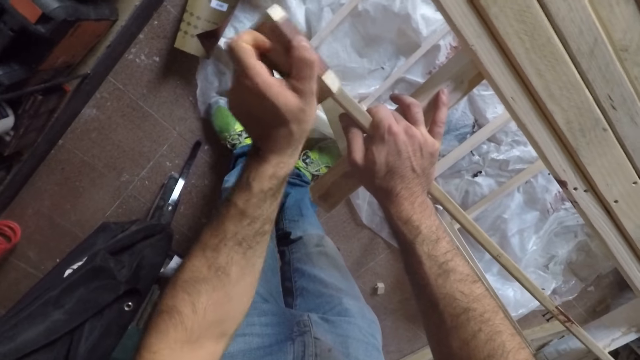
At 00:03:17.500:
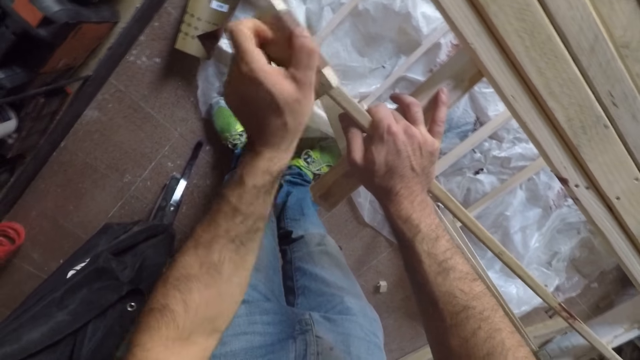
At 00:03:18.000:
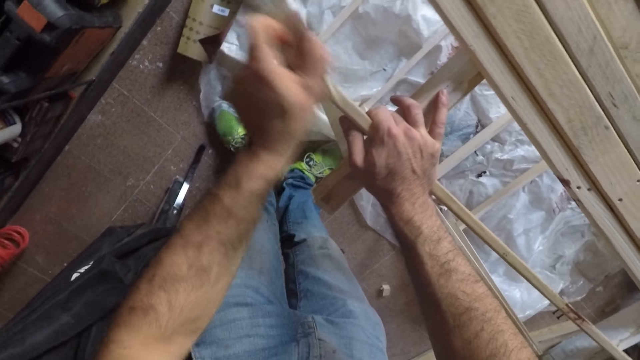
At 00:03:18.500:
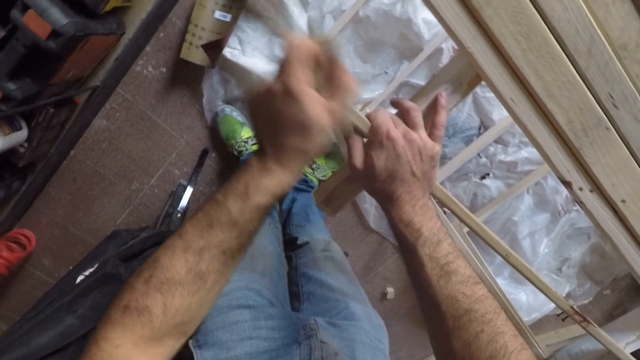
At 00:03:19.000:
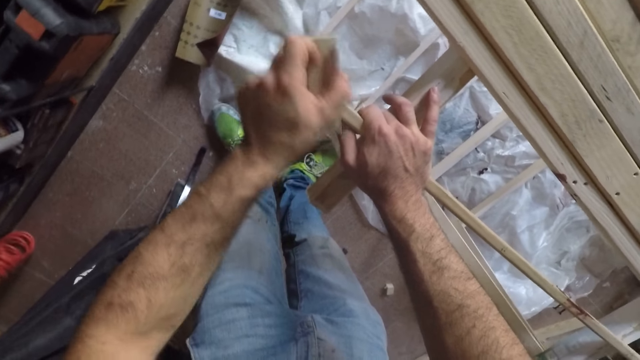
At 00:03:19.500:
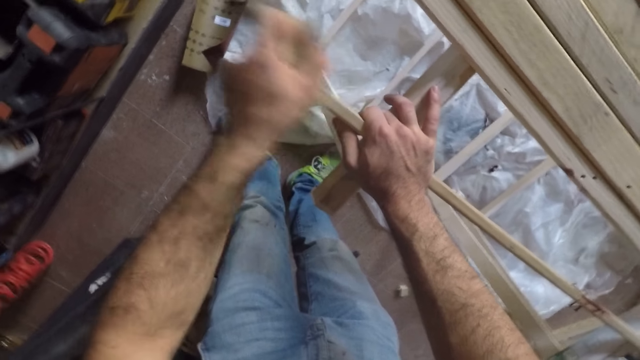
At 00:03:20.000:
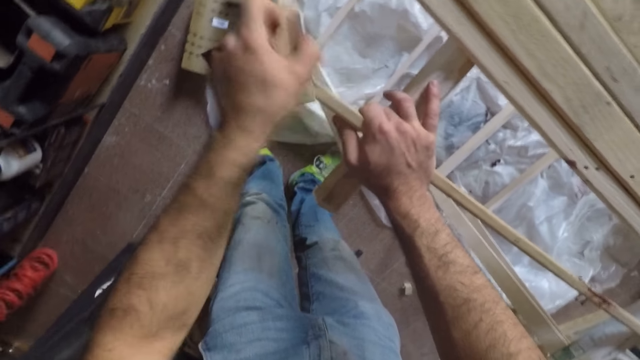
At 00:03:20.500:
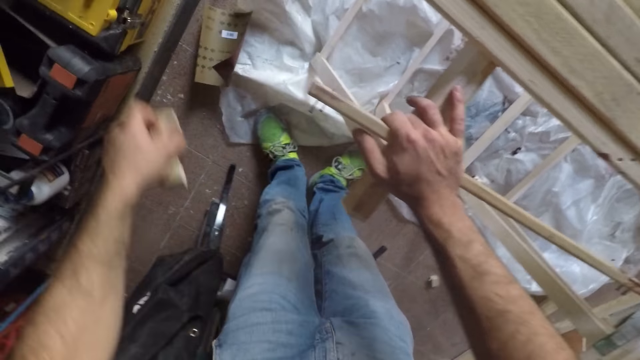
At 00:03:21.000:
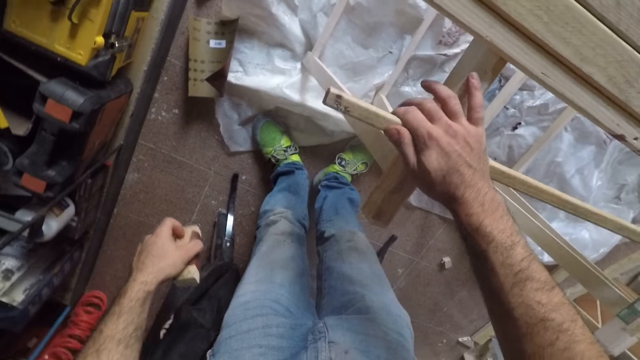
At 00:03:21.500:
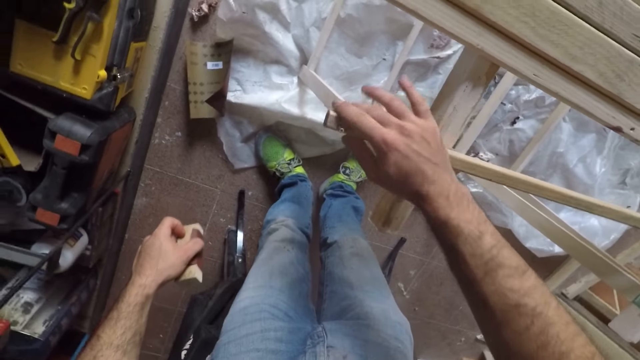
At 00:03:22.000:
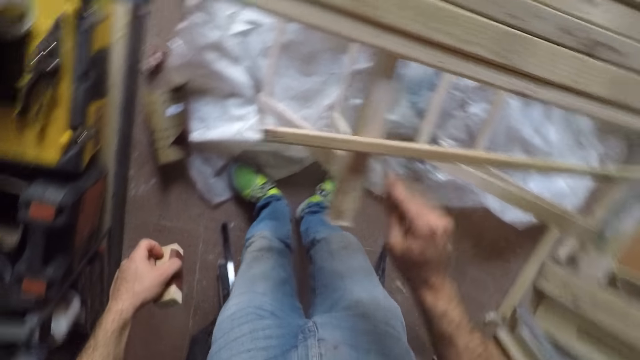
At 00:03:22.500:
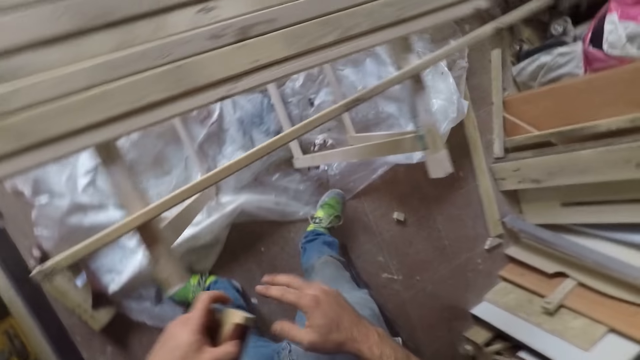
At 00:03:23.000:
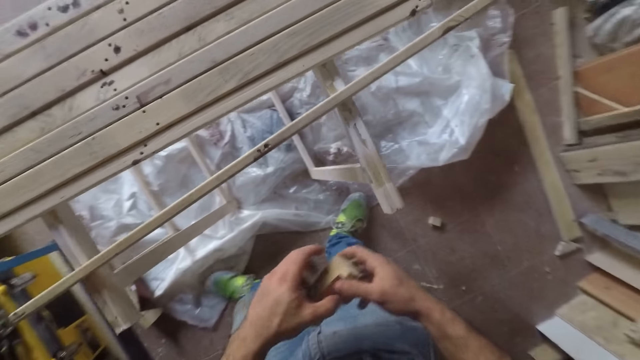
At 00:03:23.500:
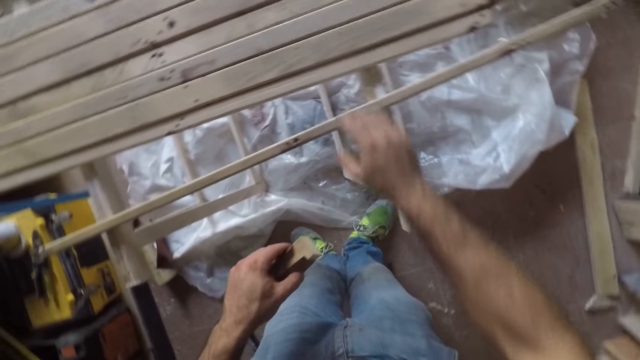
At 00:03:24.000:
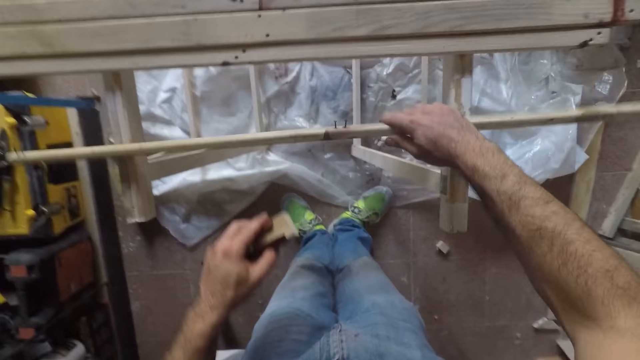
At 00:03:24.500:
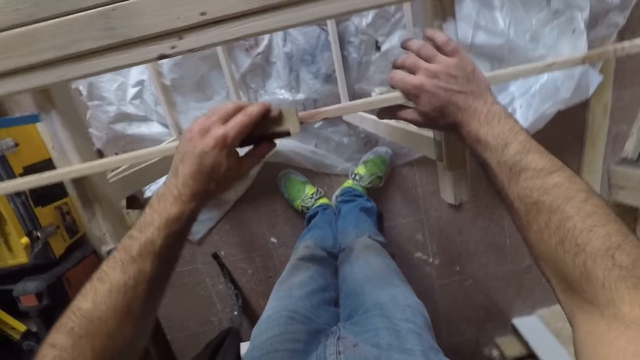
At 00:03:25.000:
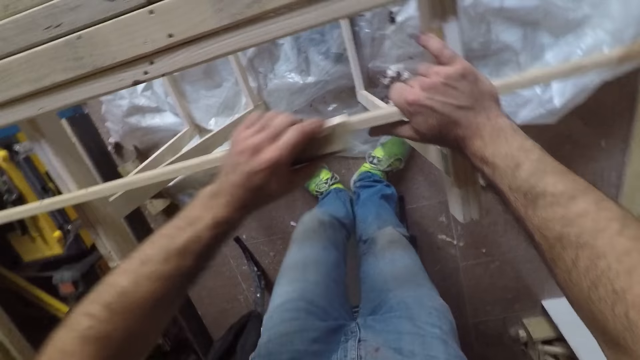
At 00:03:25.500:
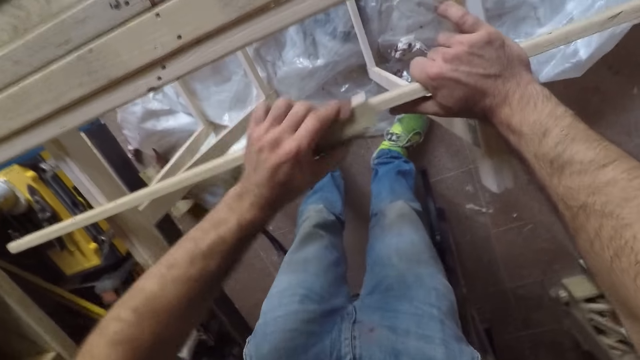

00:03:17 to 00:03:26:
The camera wearer turns the long wooden stick to the back. They walk around the room. They turn the long wooden stick to the side and file the long wooden stick with the sandpaper.

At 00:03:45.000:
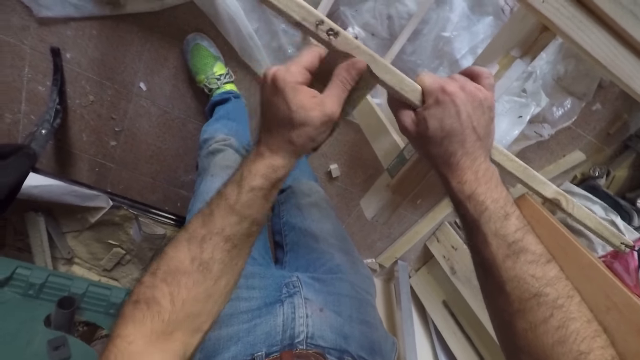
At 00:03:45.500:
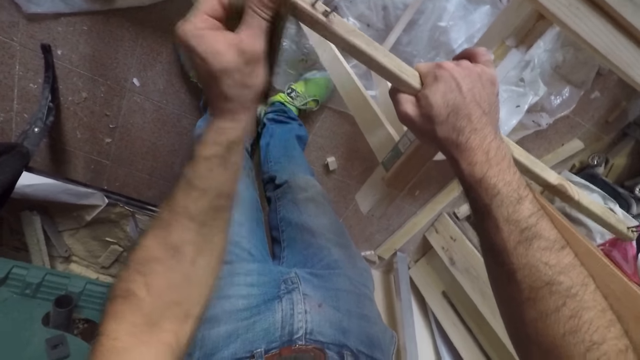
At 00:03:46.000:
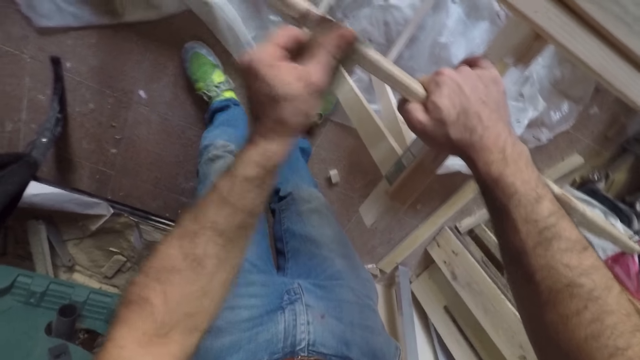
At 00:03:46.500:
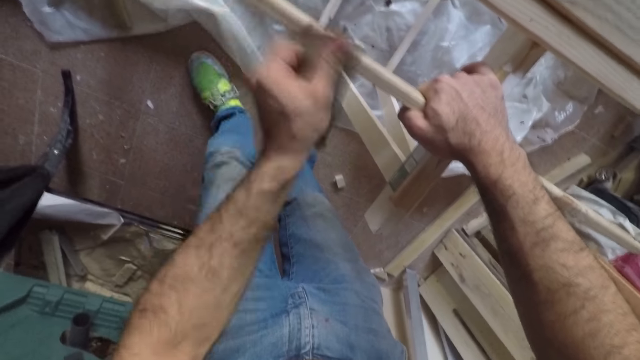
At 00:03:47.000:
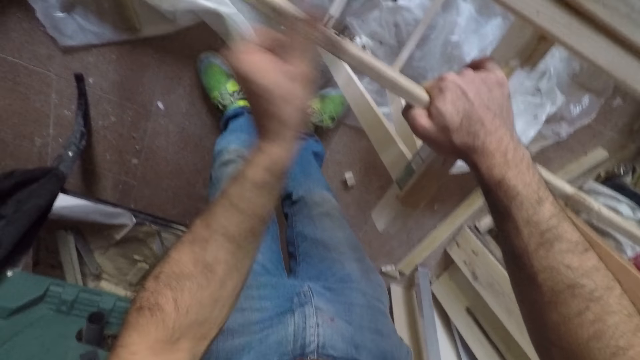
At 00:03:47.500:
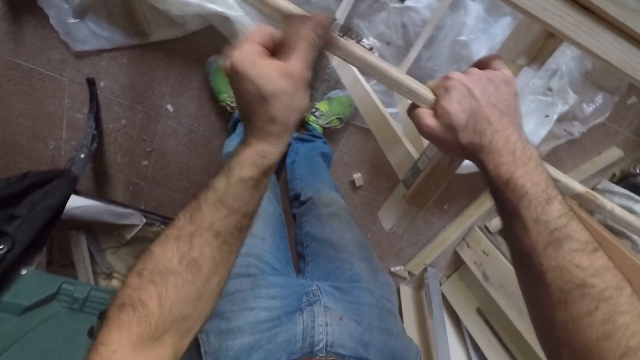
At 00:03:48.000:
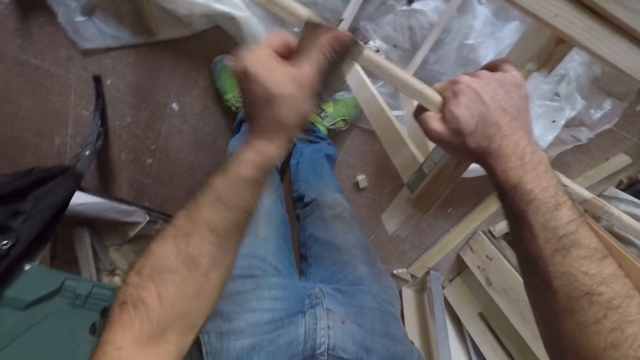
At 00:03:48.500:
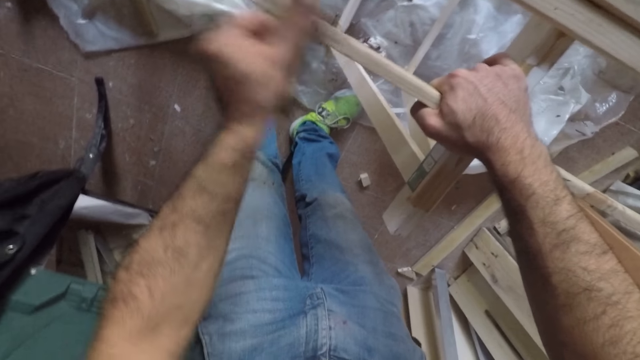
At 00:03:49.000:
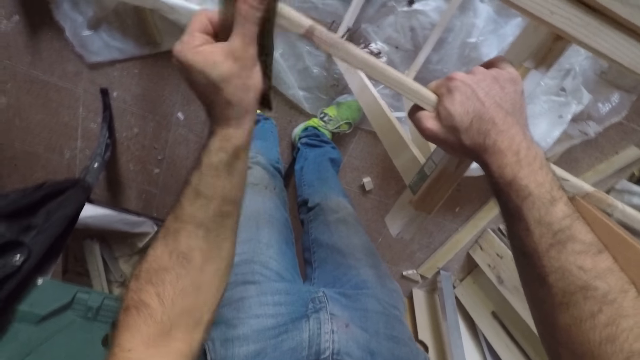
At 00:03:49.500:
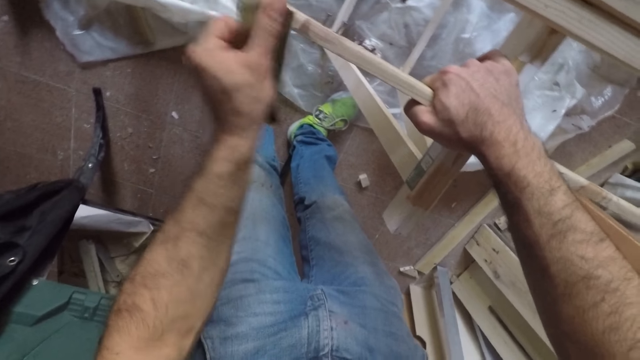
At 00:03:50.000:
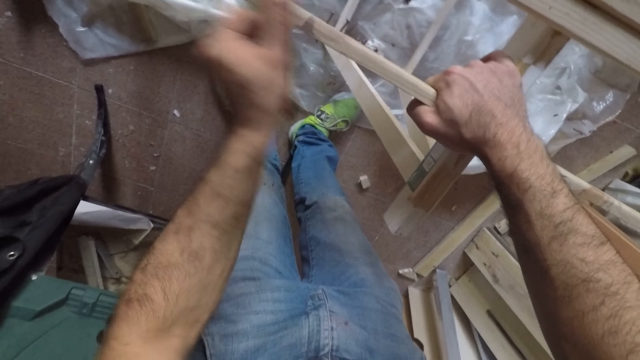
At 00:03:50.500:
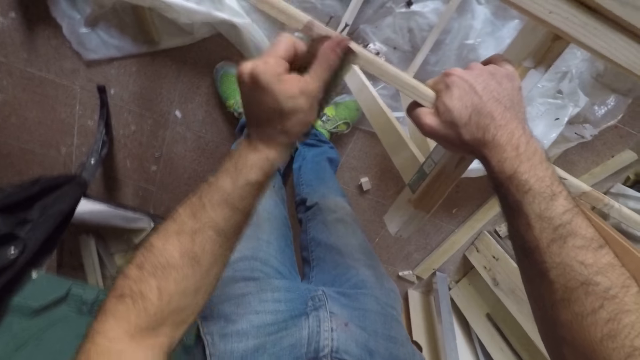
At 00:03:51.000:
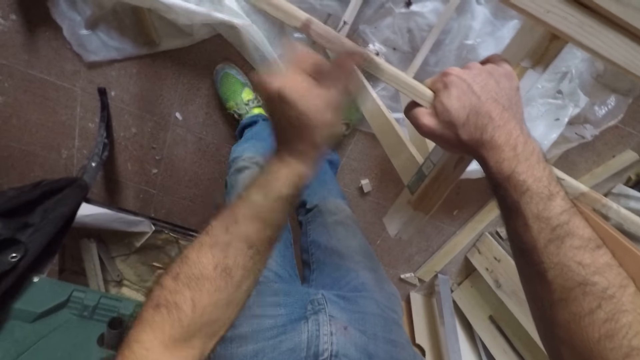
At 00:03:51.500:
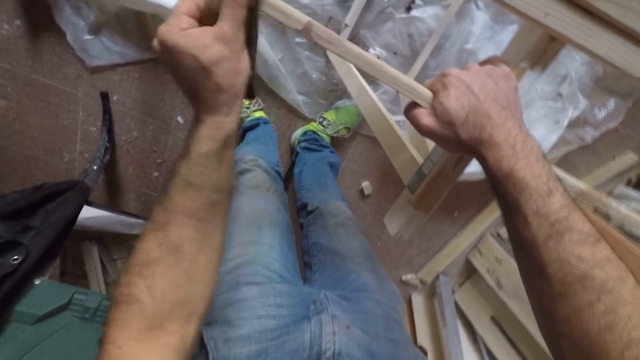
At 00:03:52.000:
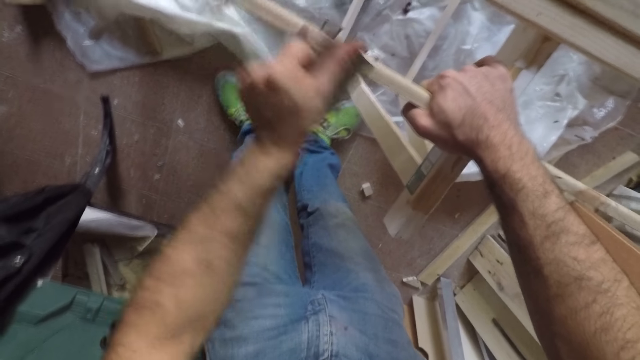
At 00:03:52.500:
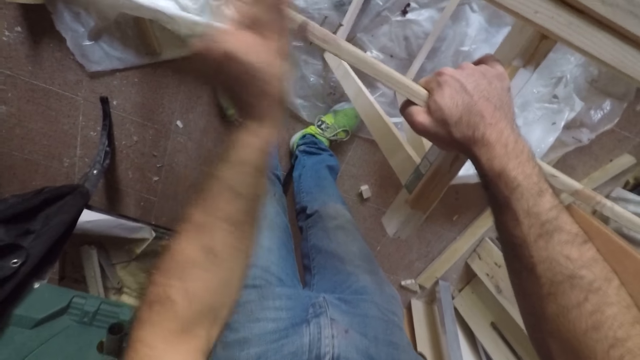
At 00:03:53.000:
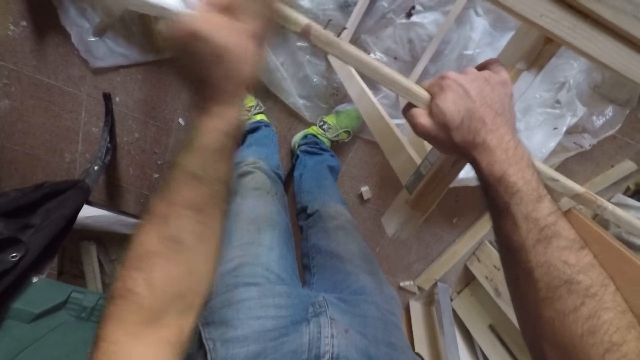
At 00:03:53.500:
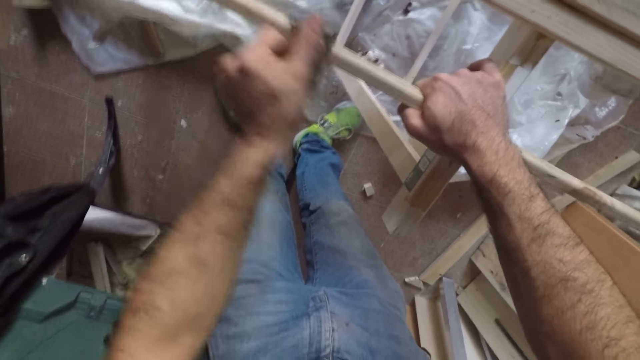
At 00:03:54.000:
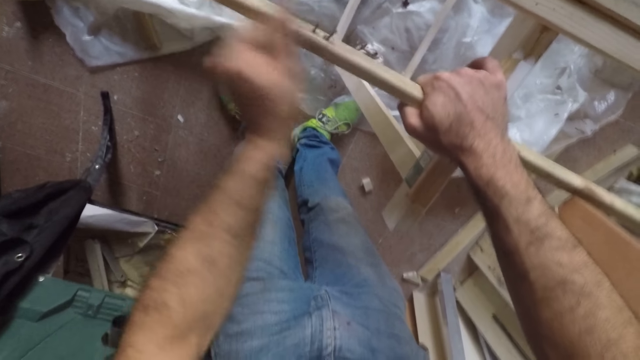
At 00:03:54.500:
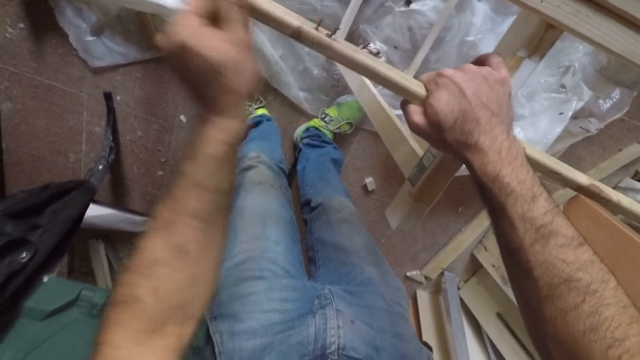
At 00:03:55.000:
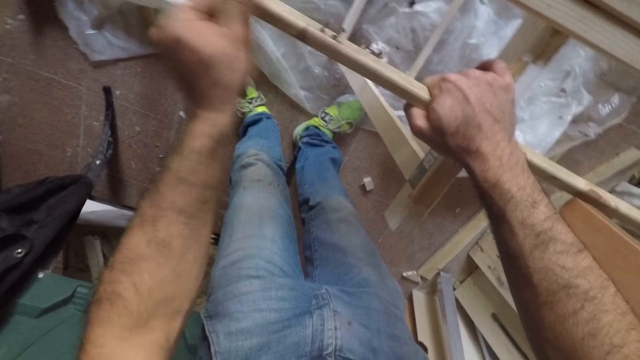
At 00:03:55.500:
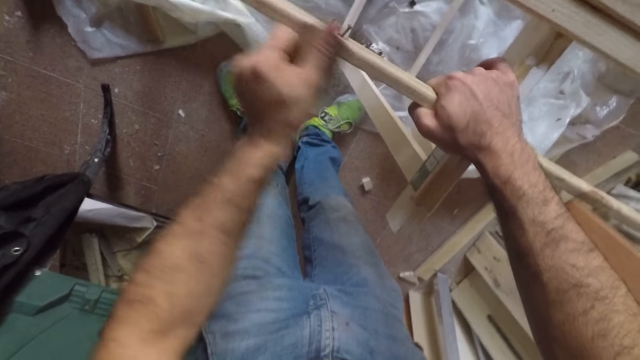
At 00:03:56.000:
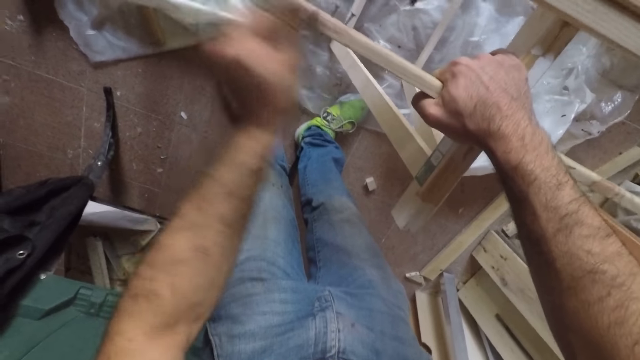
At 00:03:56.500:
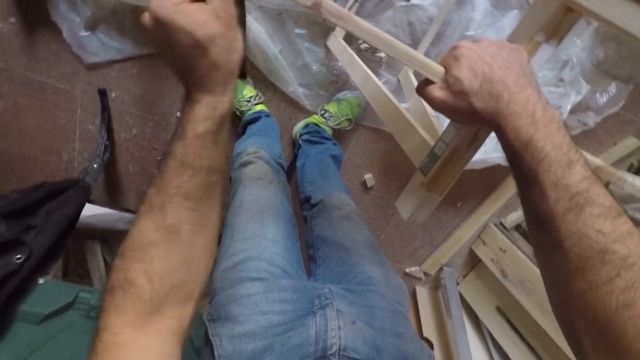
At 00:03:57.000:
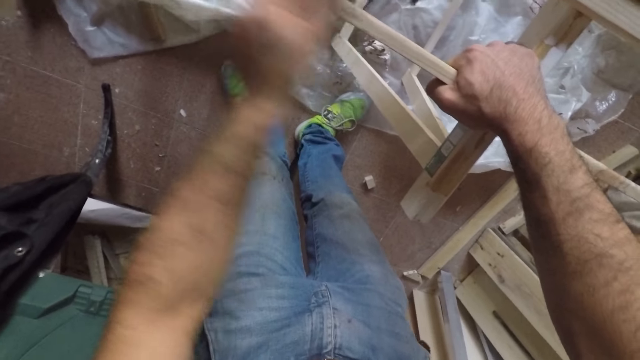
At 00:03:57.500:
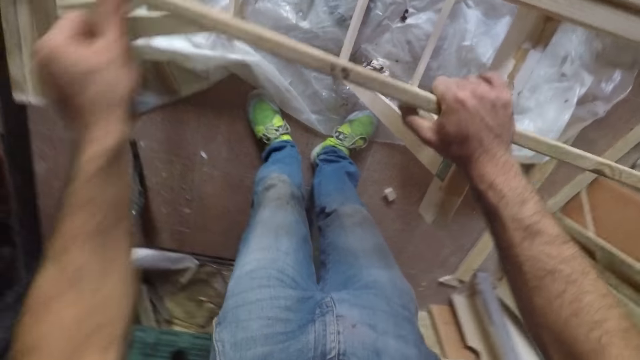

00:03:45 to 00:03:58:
The camera wearer turns the long wooden stick to the side.
